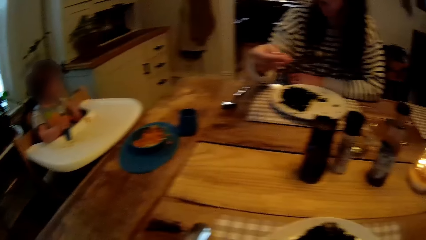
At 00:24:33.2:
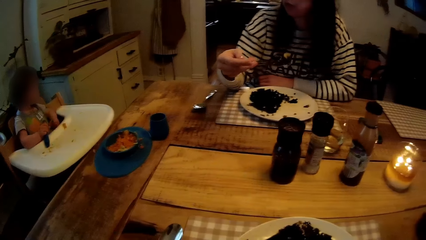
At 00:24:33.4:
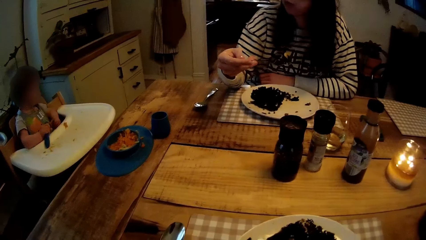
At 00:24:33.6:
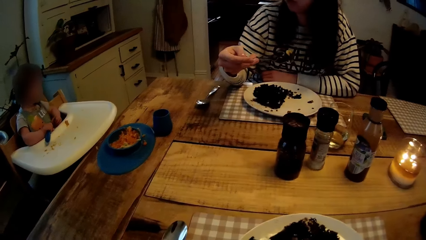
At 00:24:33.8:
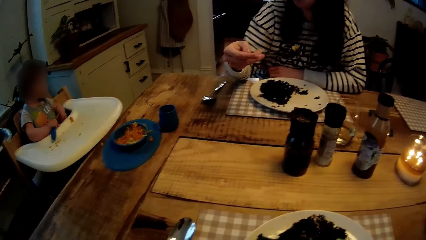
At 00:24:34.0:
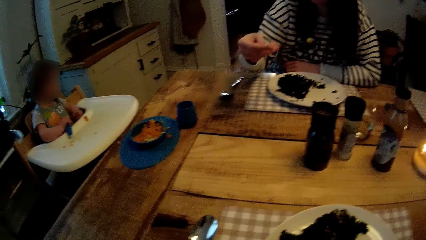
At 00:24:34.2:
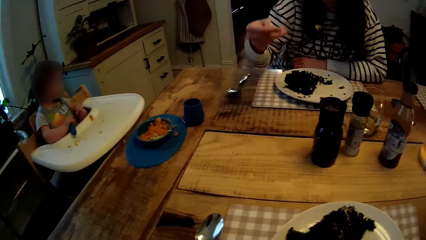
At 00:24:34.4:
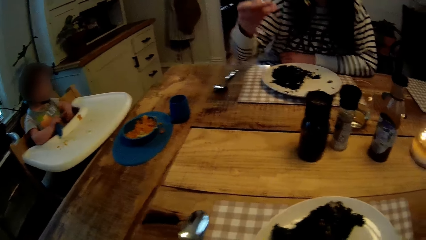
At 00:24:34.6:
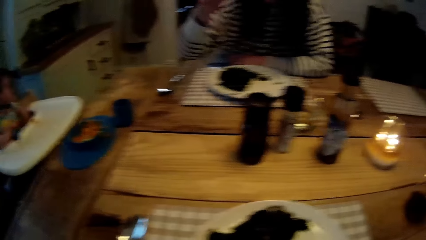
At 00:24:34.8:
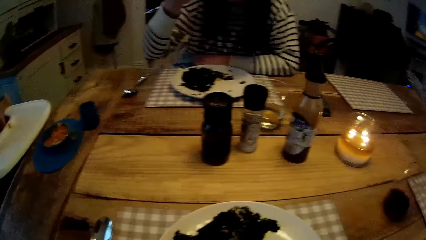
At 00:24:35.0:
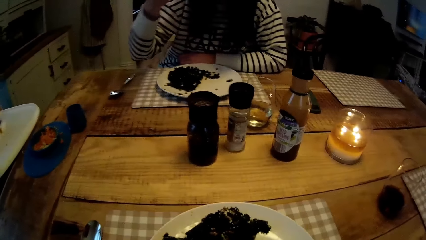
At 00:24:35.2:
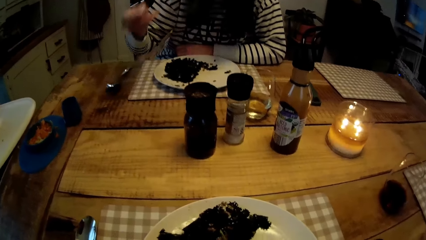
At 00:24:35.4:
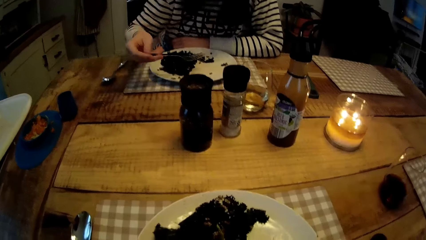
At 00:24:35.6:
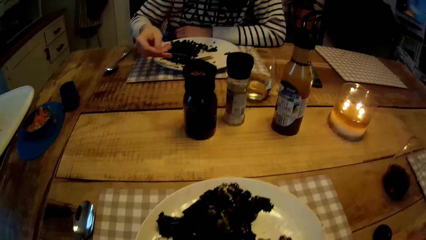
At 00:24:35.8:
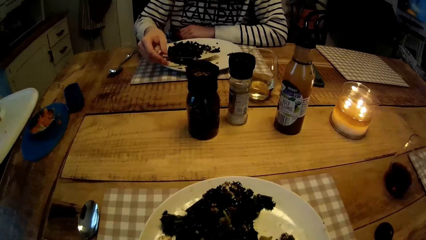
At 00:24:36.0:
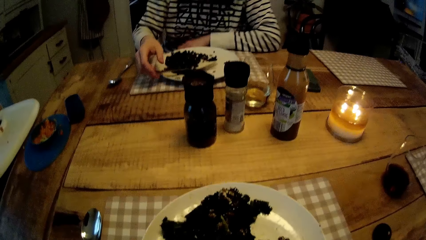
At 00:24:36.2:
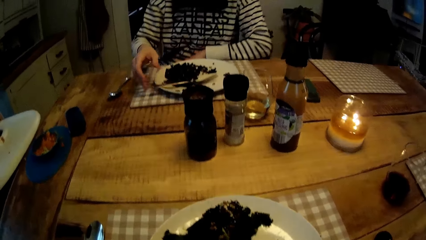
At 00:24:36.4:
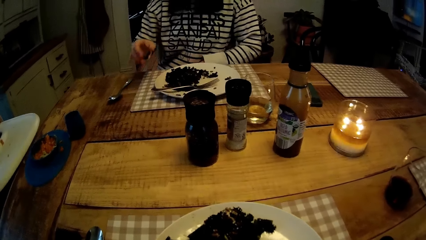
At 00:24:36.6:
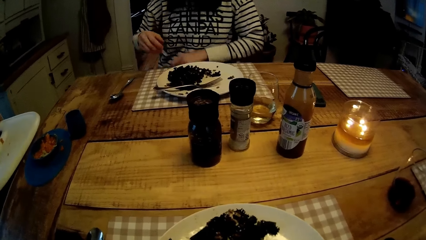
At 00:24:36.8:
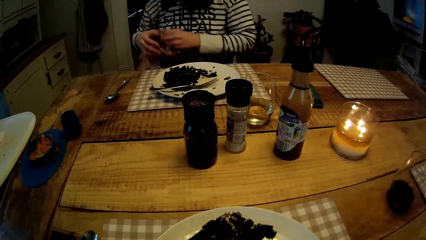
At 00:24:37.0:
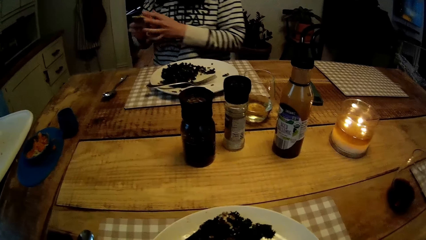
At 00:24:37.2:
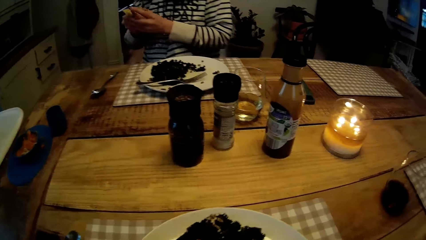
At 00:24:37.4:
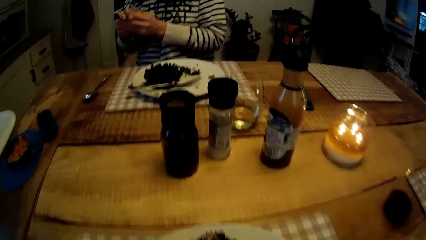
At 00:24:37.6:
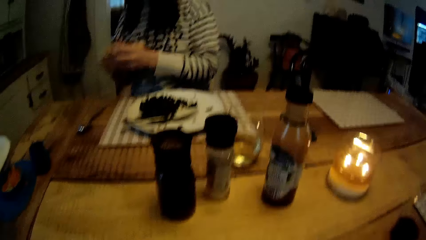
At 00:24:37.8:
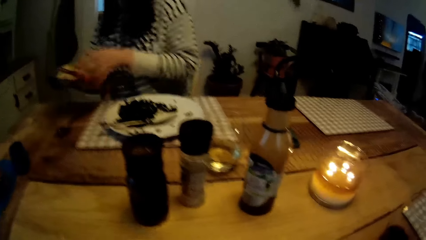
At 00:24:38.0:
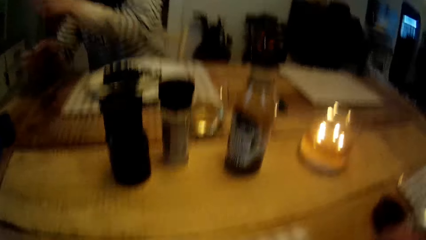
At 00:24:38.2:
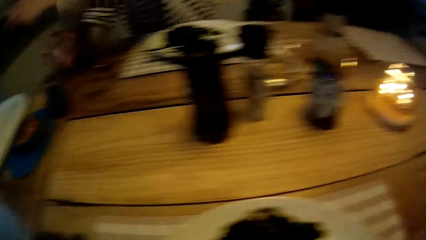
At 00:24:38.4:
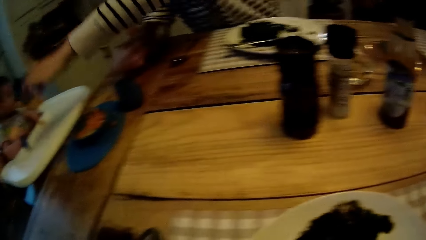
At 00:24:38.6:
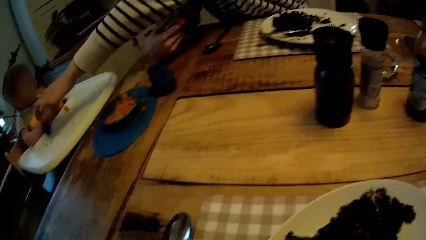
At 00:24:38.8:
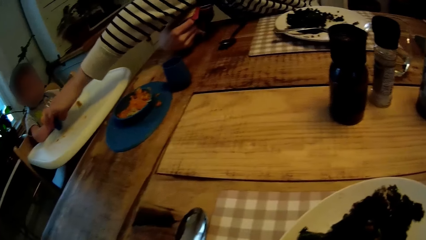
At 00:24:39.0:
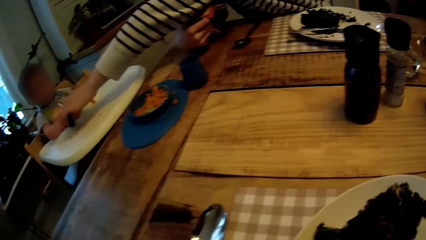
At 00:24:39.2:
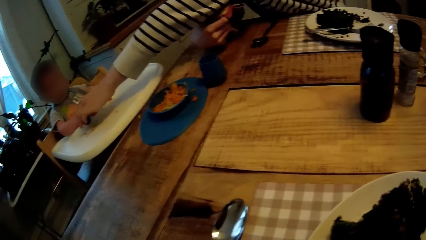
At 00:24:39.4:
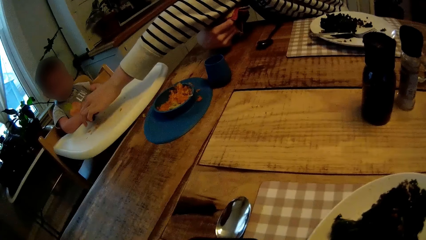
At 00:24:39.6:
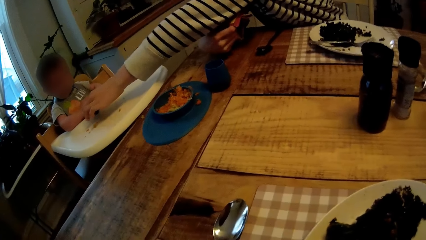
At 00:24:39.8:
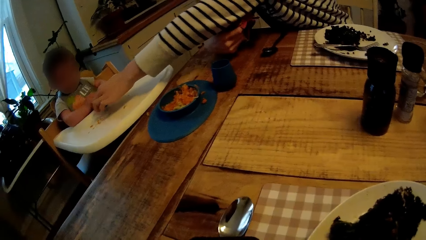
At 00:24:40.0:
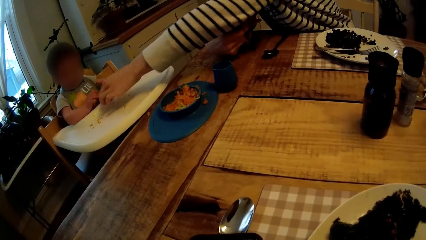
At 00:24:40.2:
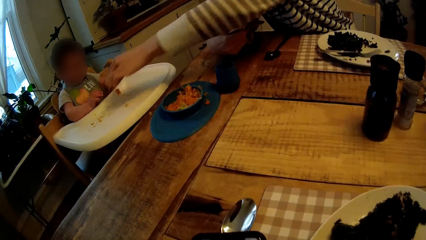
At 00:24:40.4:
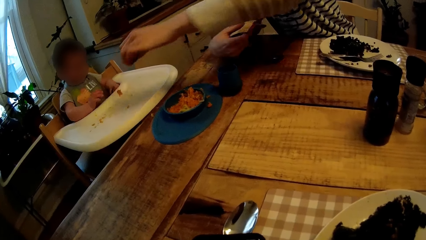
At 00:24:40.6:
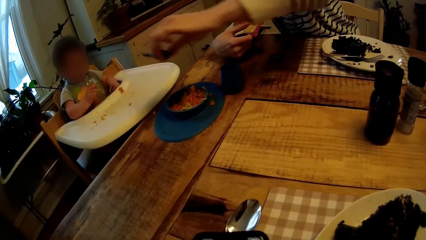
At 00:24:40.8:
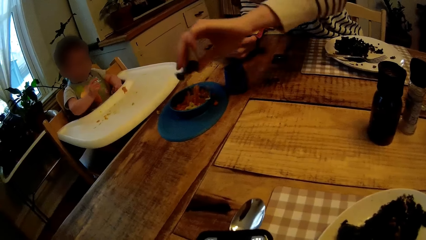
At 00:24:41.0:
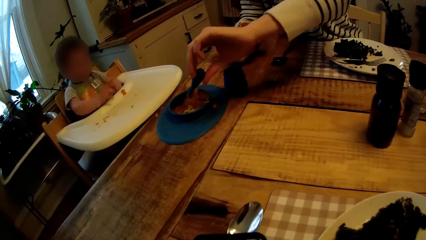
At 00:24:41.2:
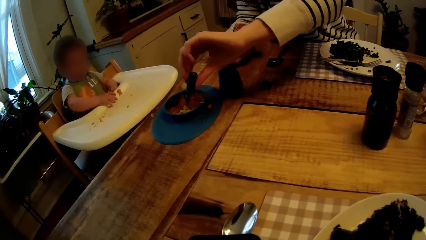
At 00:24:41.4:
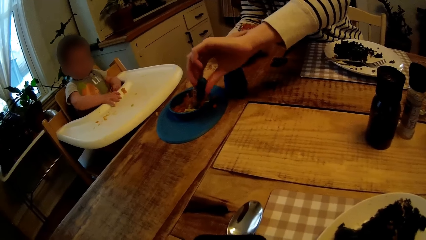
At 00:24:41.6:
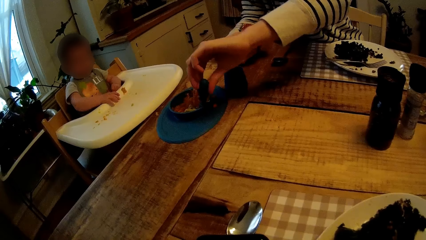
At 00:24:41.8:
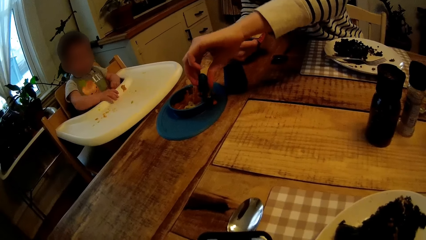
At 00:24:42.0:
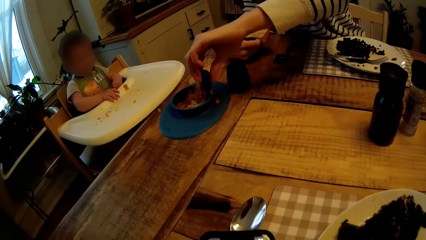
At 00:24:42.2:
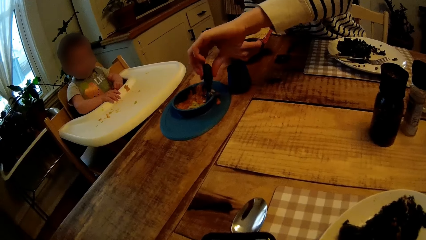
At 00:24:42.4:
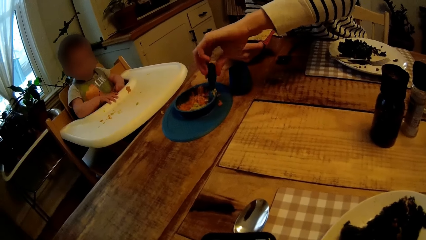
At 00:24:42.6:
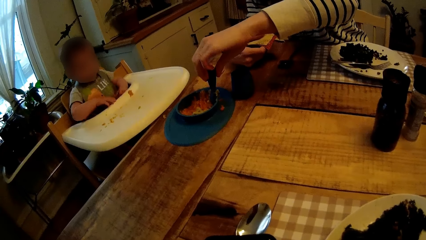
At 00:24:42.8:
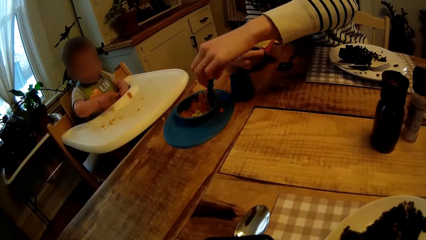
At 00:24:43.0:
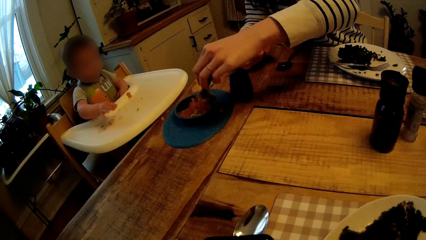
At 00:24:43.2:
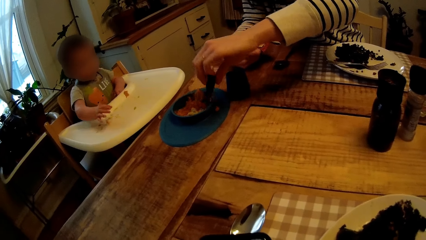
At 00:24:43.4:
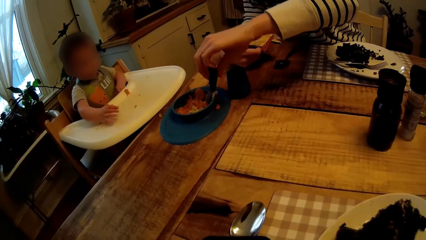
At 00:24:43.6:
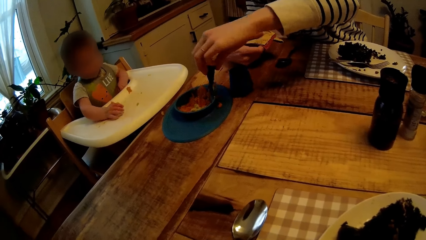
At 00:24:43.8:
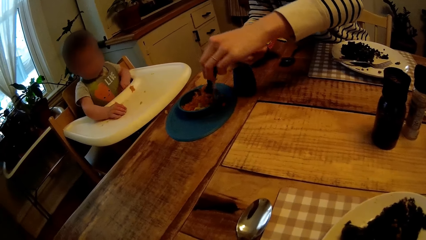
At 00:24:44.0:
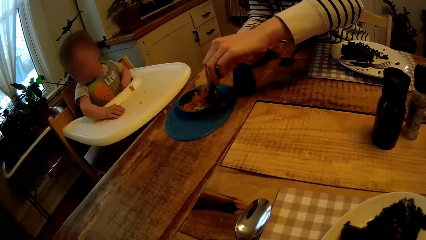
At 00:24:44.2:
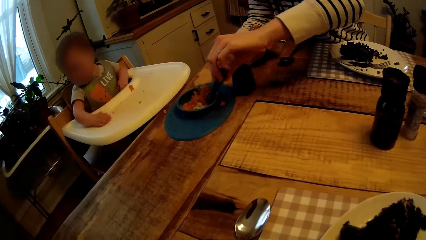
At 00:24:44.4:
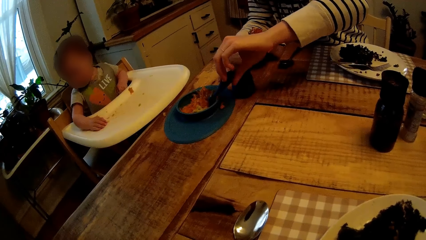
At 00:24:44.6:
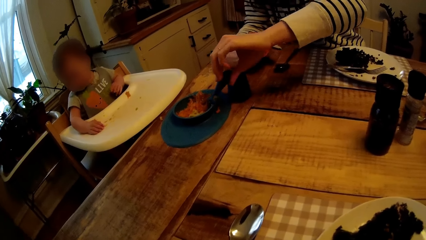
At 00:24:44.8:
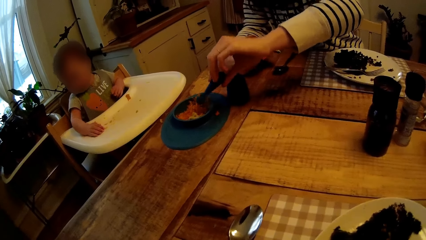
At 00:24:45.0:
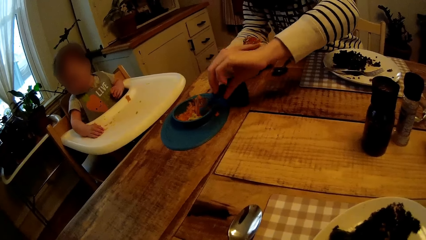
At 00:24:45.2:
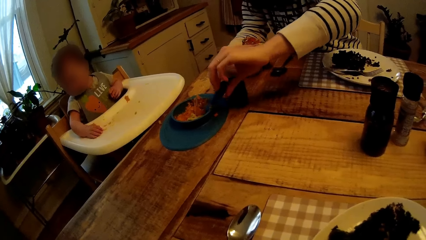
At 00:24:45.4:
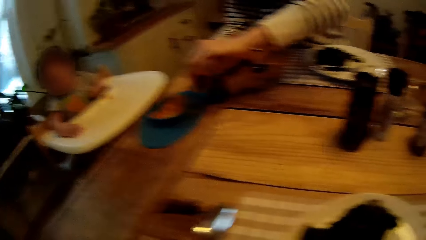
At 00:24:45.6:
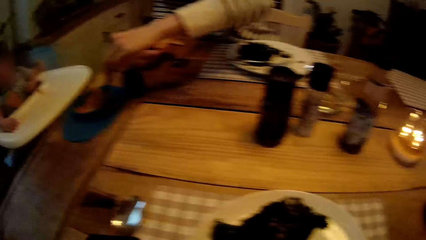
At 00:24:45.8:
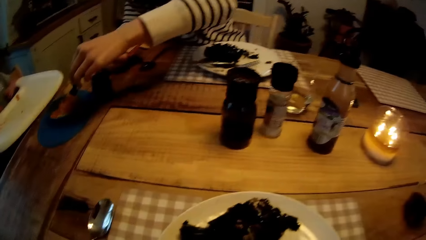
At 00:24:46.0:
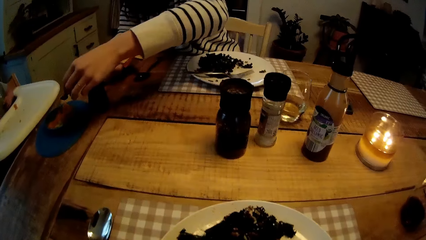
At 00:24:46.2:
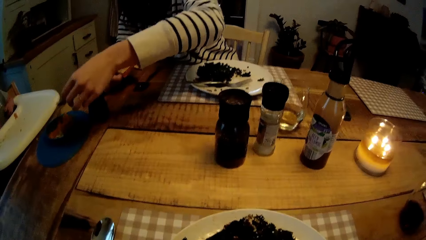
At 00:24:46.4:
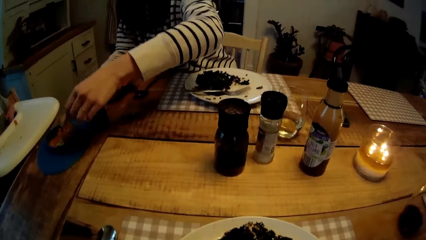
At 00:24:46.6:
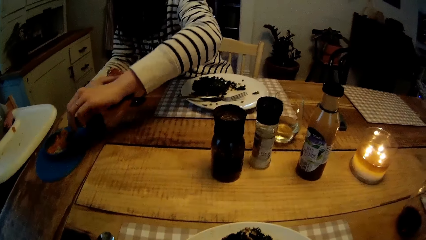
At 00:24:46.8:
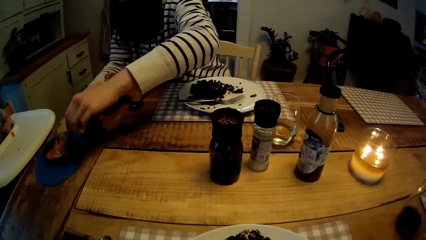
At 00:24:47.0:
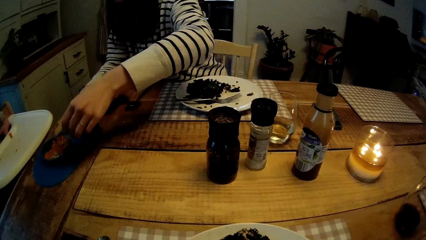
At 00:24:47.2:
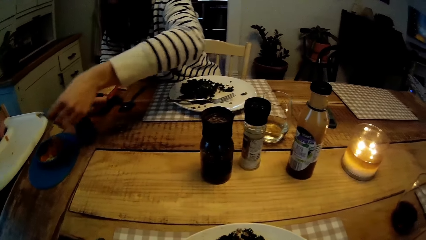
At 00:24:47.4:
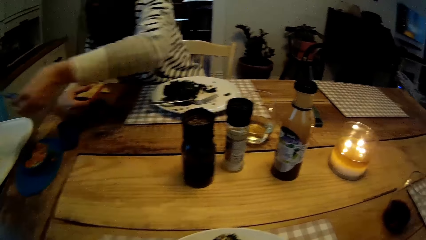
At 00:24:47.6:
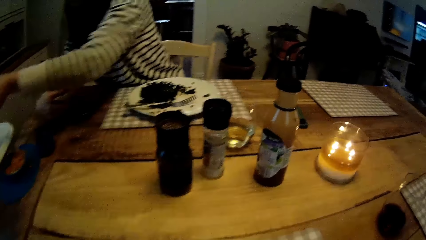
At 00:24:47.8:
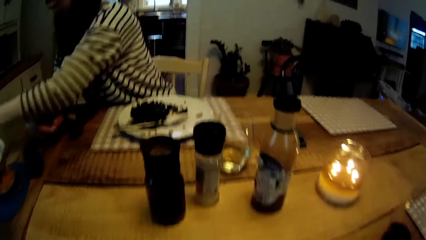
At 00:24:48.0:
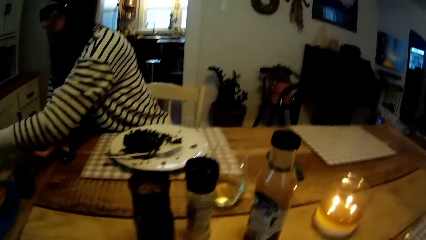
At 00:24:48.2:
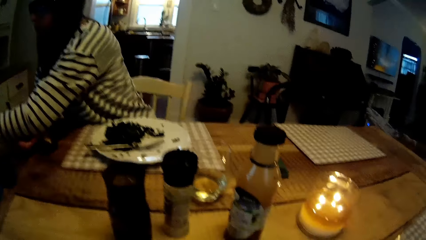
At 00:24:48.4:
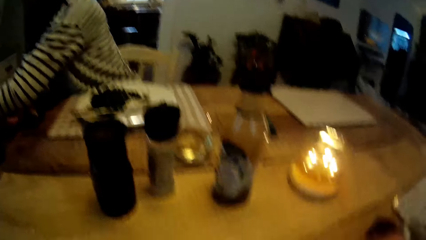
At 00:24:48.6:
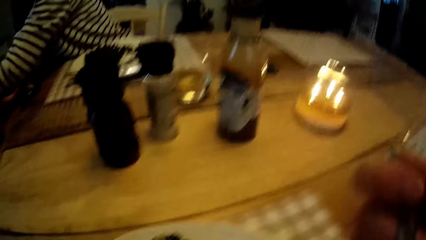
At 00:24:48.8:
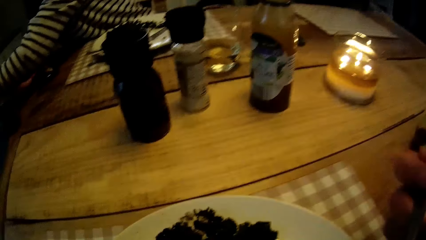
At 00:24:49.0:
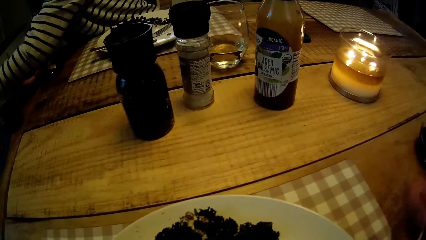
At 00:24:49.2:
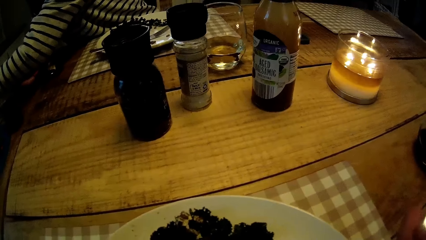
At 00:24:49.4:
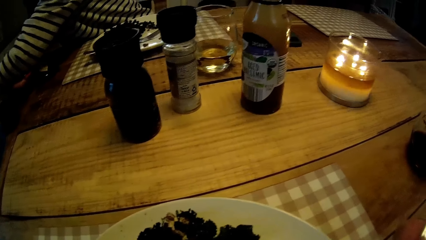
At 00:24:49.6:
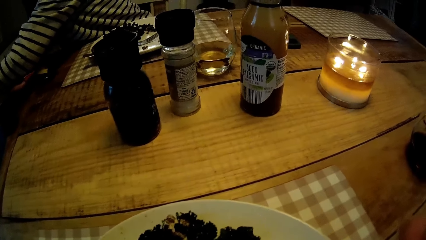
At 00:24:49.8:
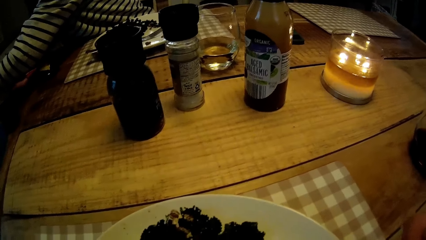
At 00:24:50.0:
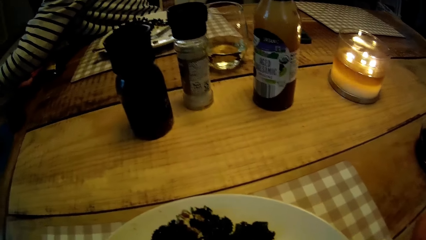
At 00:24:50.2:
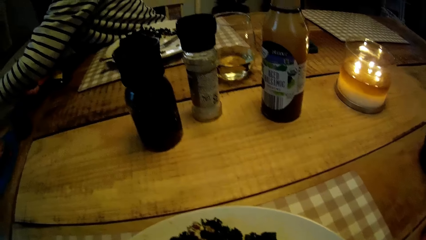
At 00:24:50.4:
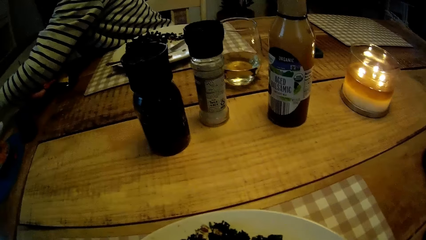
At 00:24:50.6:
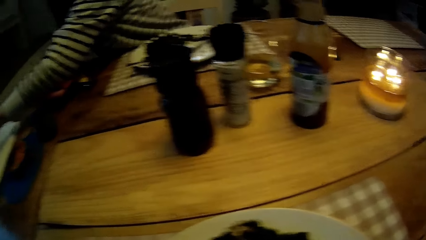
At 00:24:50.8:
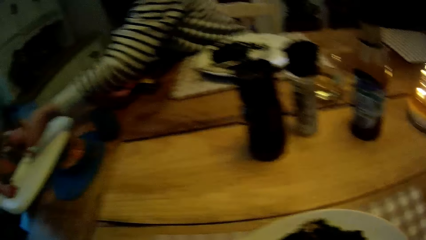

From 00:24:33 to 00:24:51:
The woman drops the fork on the plate with her right hand and cleans both hands with the towel. The camera wearer eats the food. They stare at the dining table. The woman picks a spoon with her left hand from the baby's chair. The camera wearer operates their phone. The woman puts the spoon in the bowl of food with her left hand and turns the food in the bowl with the spoon in her left hand. The camera wearer stares at the dining table. The woman removes the spoon from the bowl of food with her left hand. The camera wearer eats the food. They stare at the dining table.
